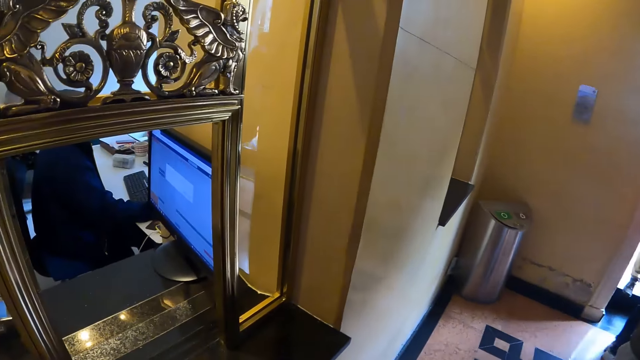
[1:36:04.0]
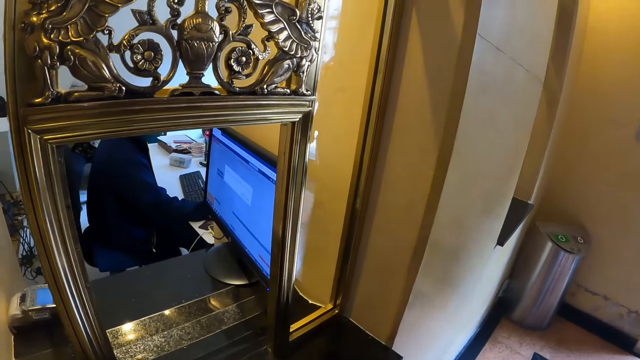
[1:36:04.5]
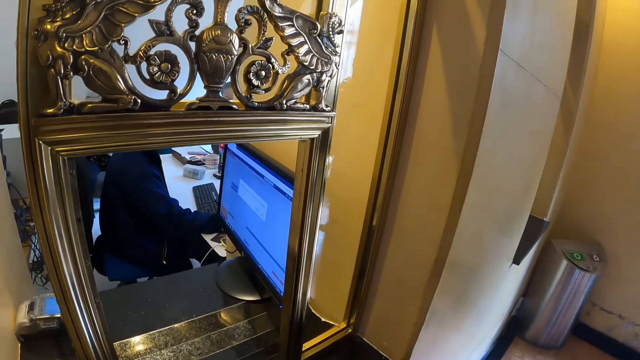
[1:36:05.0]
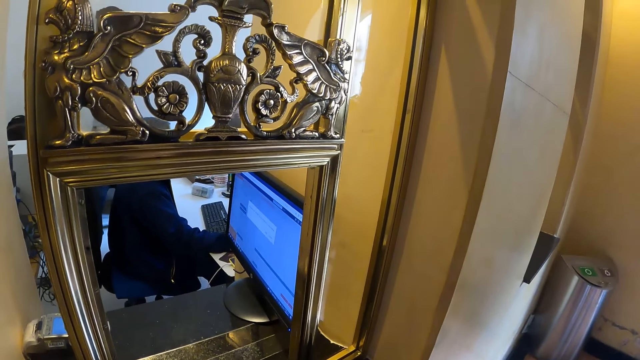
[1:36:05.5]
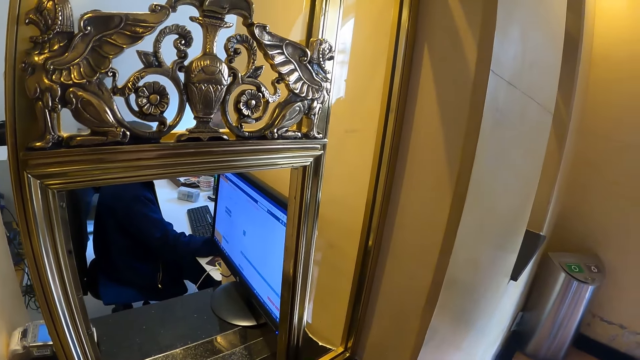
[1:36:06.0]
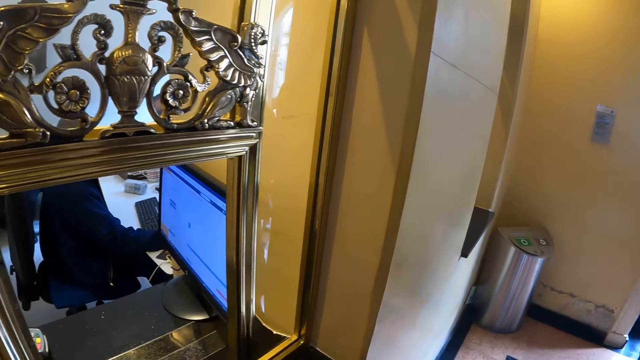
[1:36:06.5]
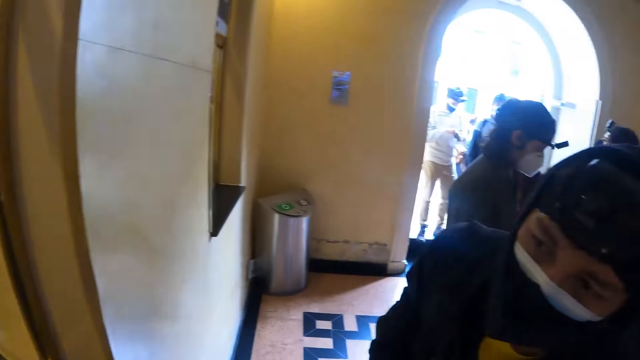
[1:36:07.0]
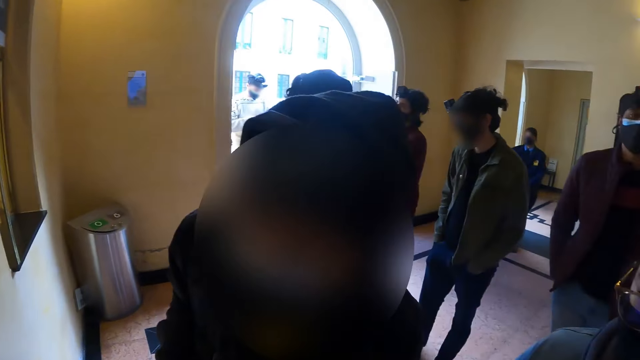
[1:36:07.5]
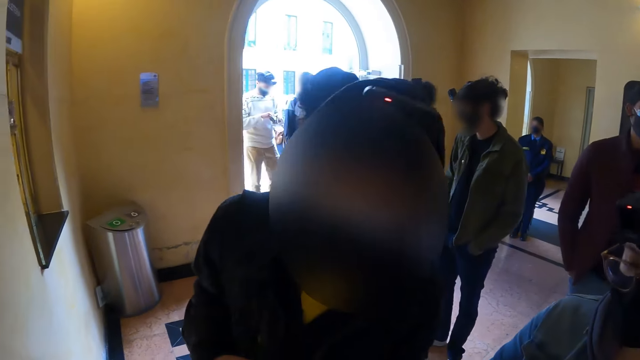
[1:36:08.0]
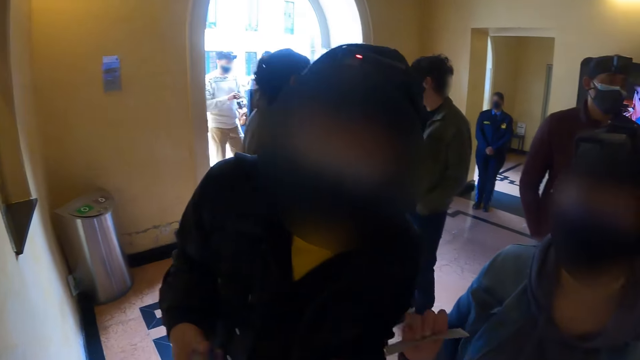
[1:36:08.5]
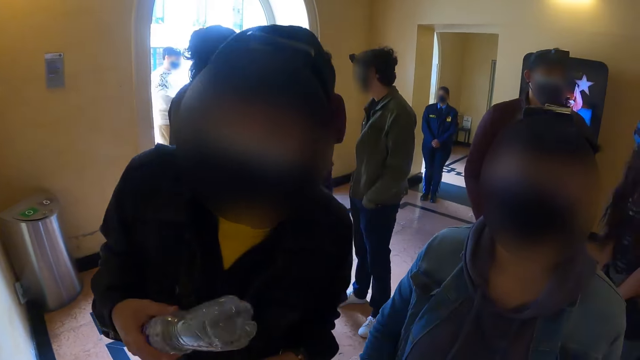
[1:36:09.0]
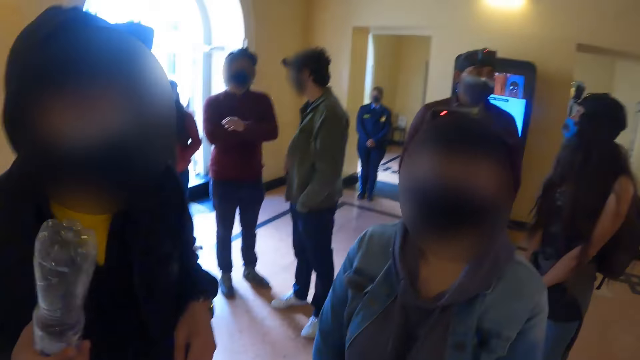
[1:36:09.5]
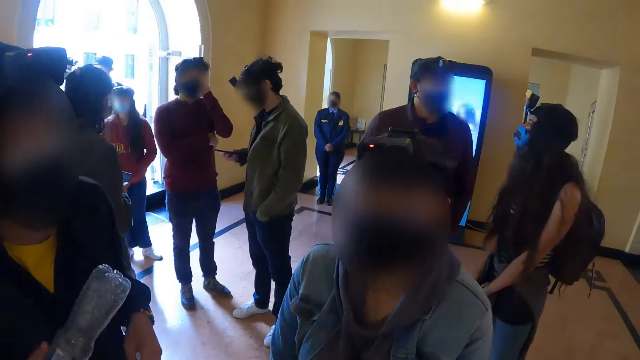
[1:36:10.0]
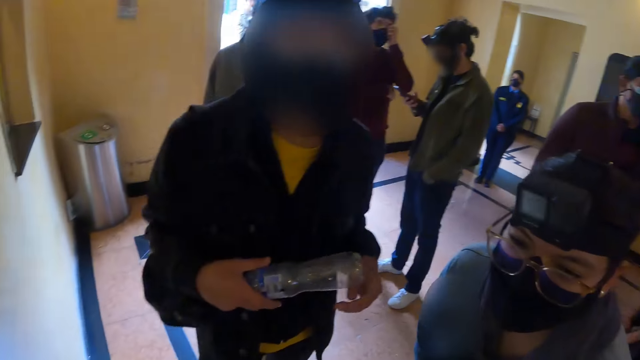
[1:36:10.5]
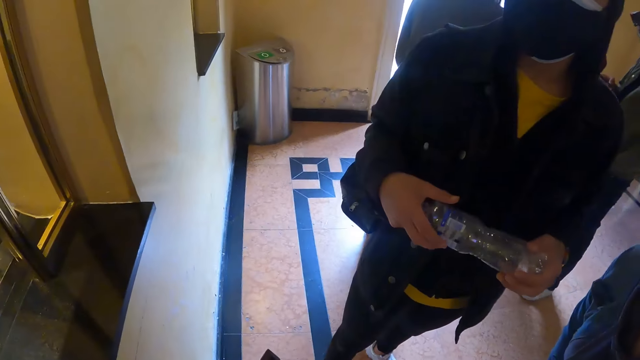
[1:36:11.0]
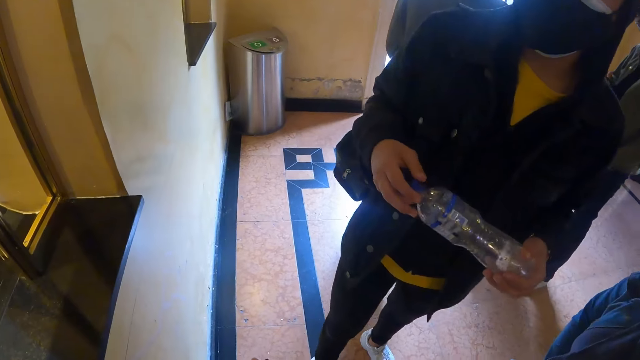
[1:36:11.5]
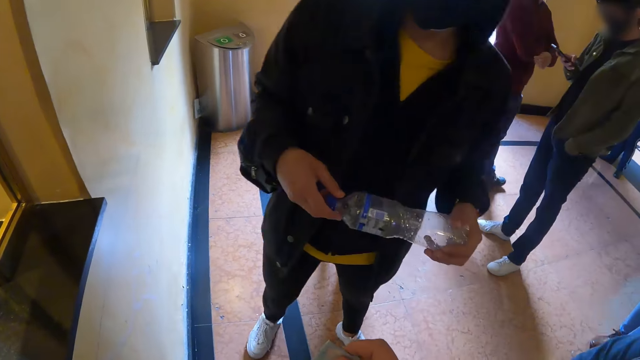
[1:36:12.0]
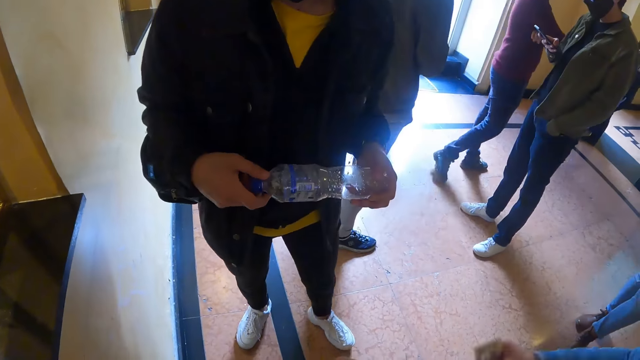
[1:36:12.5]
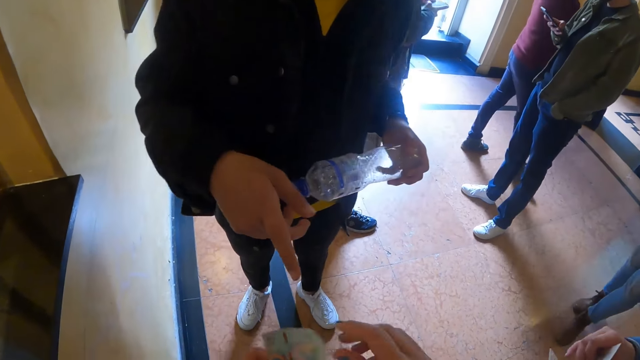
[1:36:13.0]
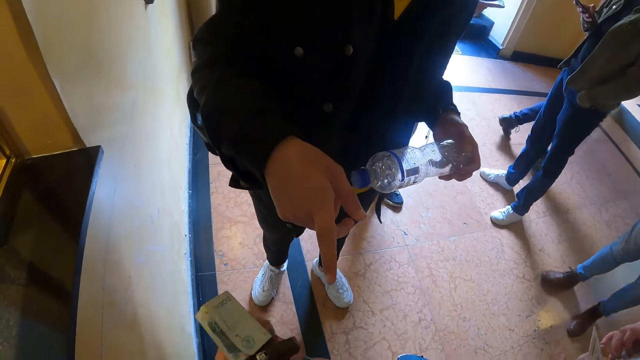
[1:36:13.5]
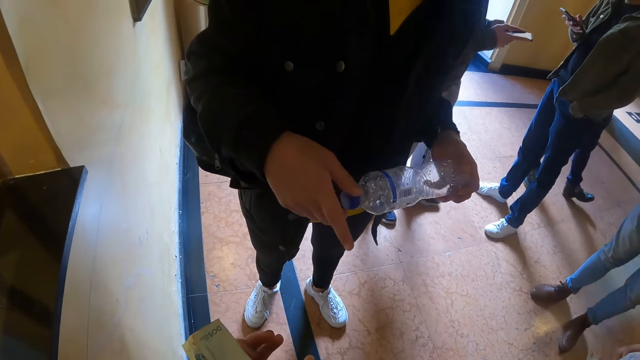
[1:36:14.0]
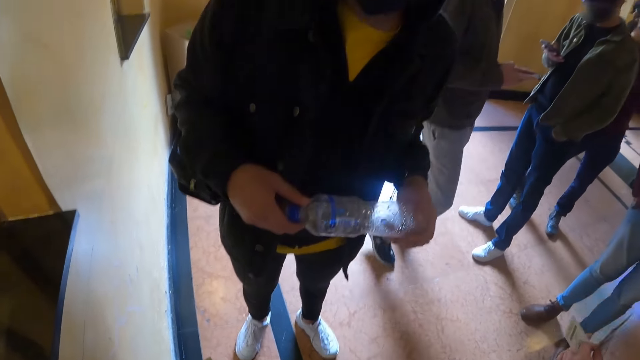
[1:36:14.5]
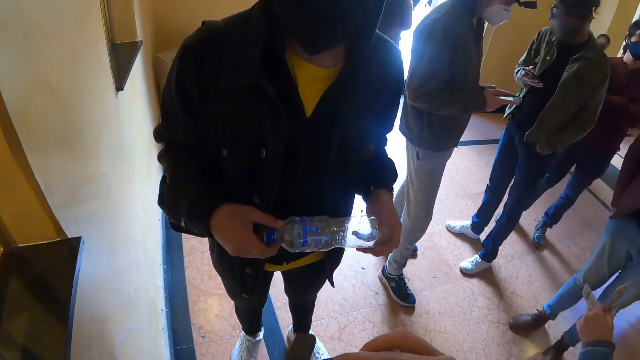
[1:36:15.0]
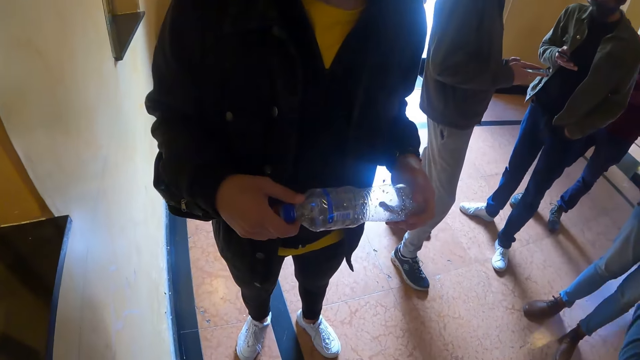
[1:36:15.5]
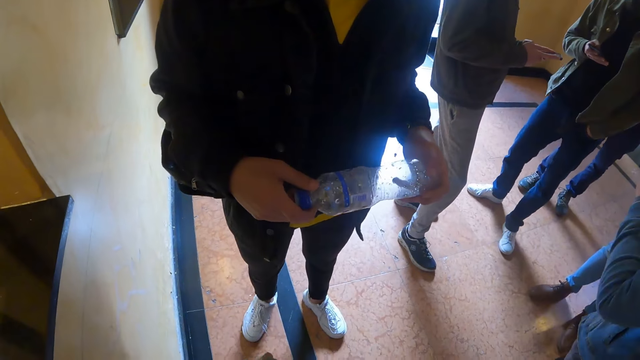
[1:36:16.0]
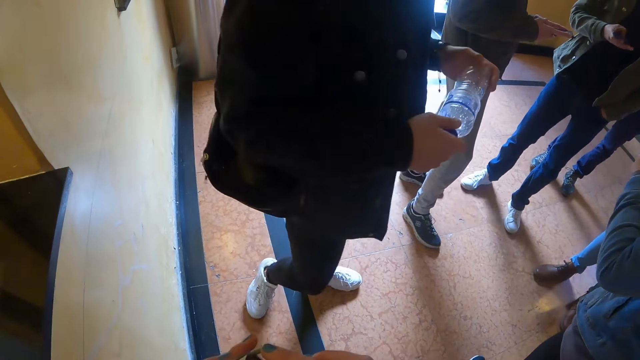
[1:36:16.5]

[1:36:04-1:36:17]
The camera wearer turns towards the counter. A woman operates the computer. The camera wearer turns towards another woman. A man interacts with the camera wearer and the second woman. A third woman interacts with another man. The camera wearer converses with a woman. She removes money from her wallet. The first man points at the camera wearer's wallet. The camera wearer counts cash on her hands. The first man holds a bottle with both his hands. The camera wearer removes money from her wallet.

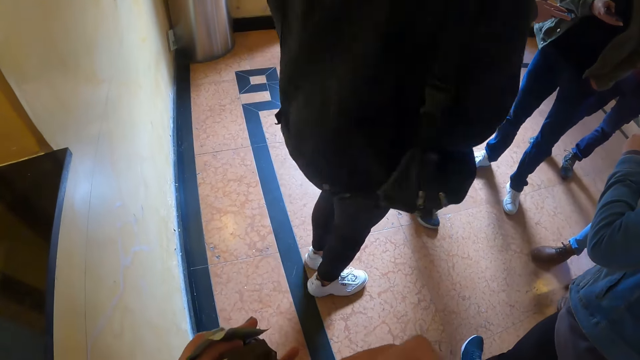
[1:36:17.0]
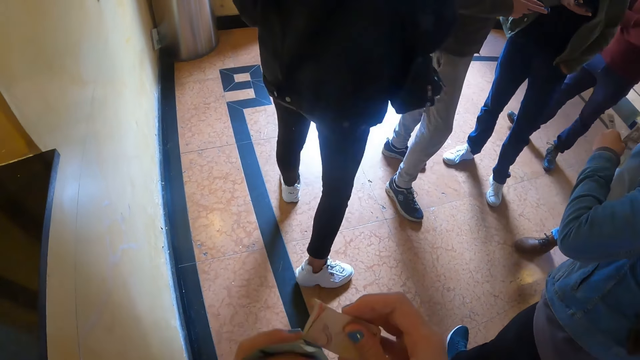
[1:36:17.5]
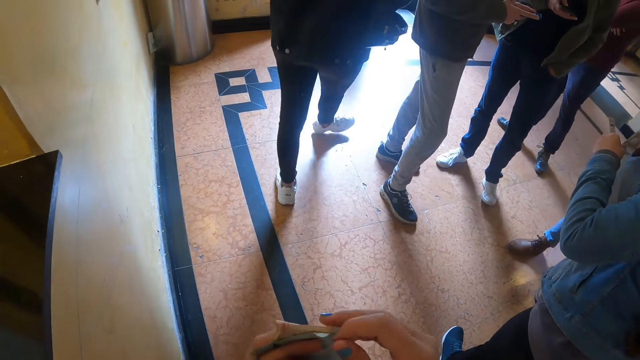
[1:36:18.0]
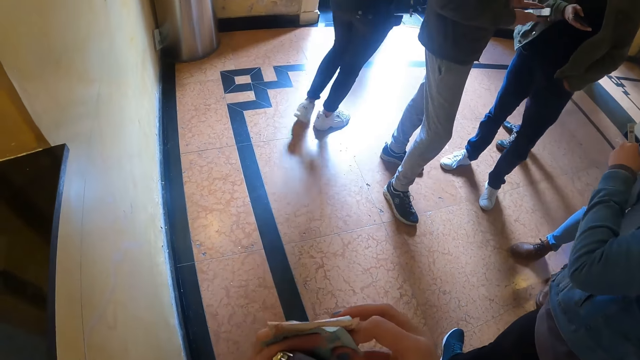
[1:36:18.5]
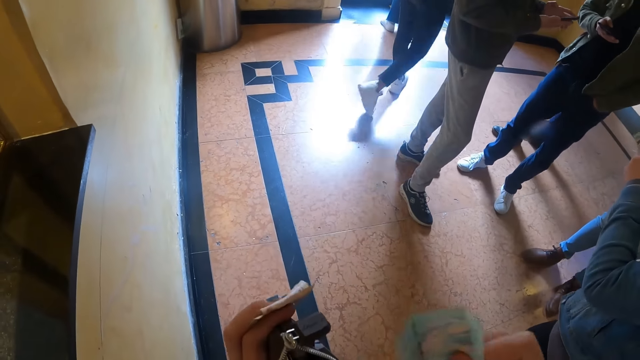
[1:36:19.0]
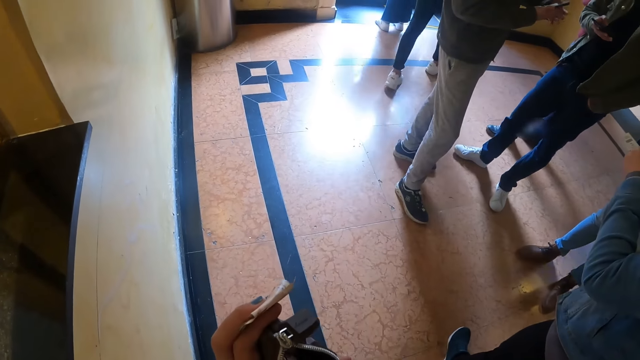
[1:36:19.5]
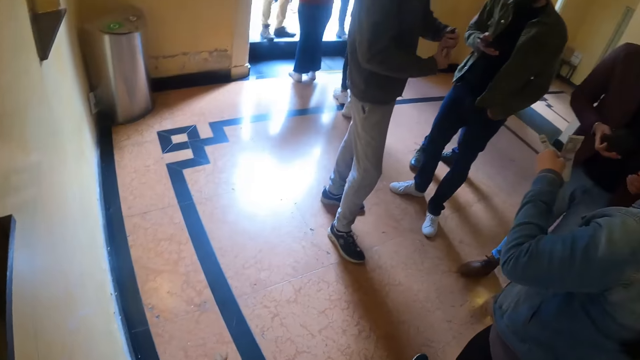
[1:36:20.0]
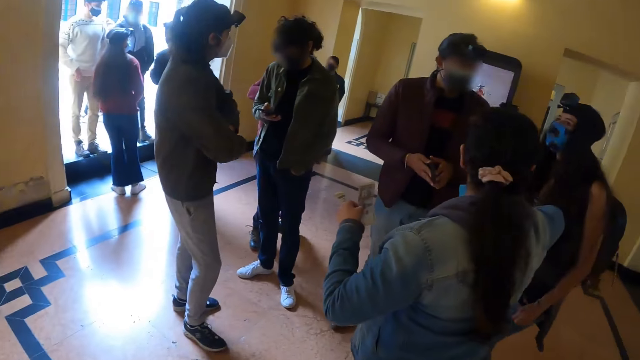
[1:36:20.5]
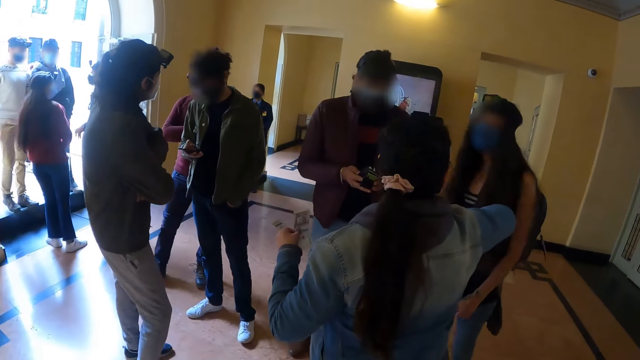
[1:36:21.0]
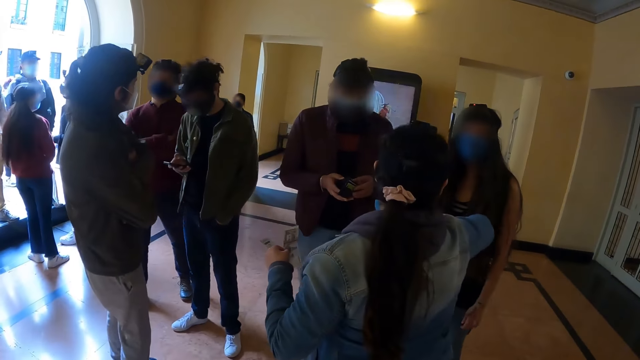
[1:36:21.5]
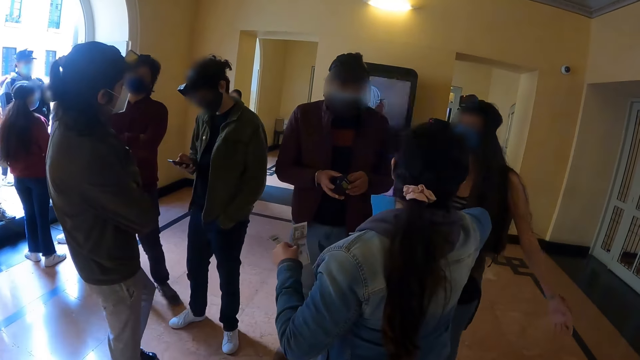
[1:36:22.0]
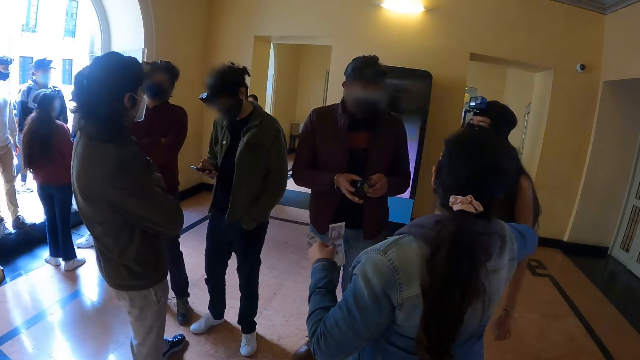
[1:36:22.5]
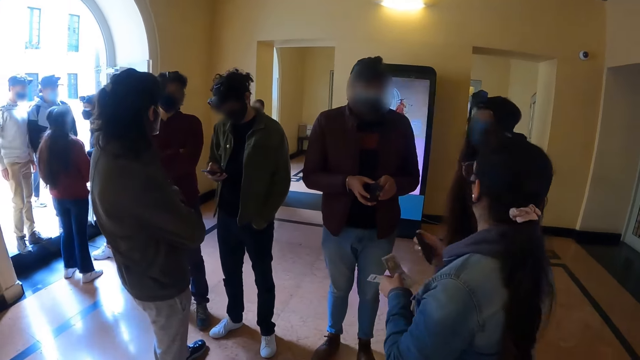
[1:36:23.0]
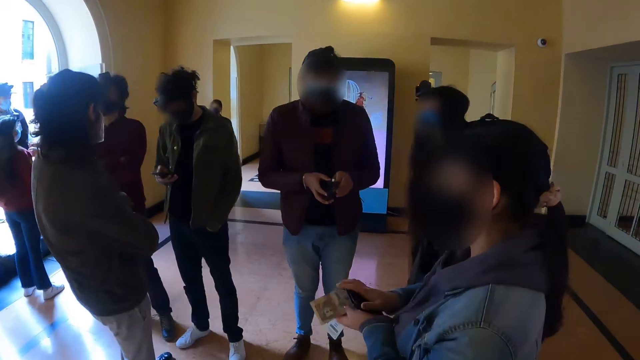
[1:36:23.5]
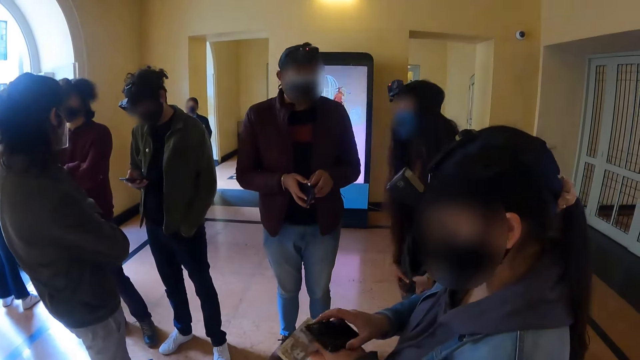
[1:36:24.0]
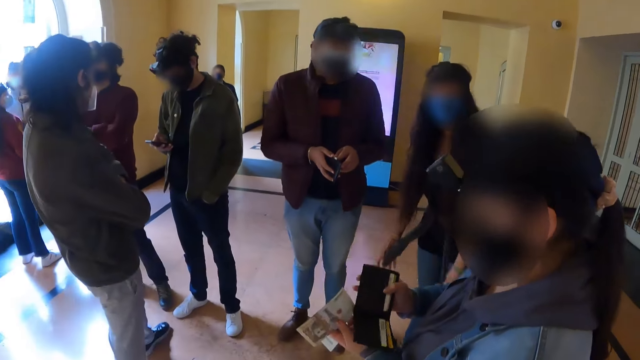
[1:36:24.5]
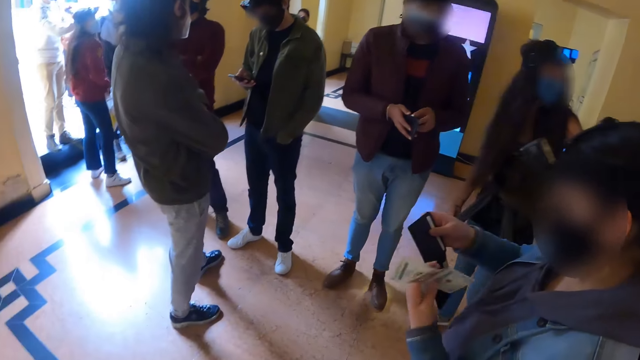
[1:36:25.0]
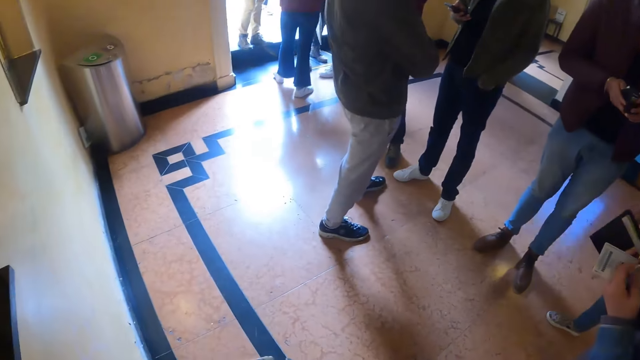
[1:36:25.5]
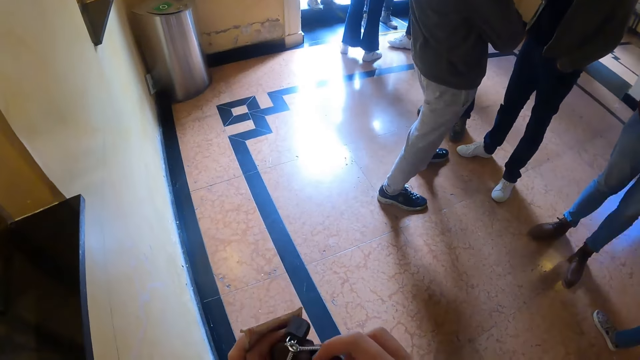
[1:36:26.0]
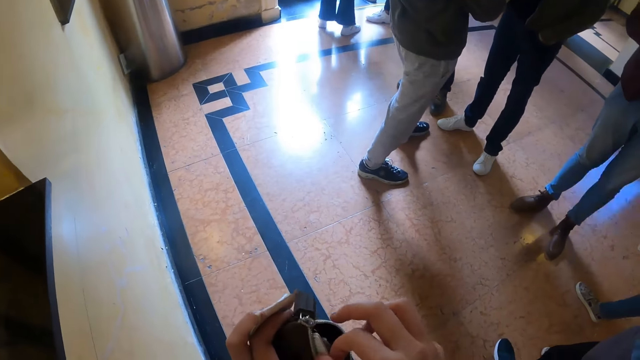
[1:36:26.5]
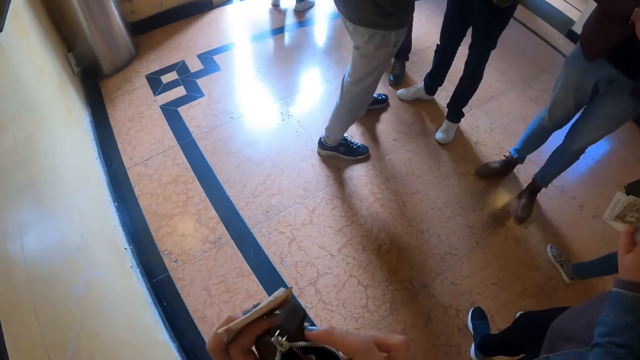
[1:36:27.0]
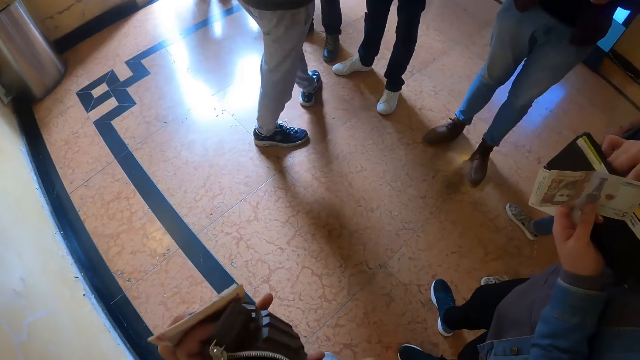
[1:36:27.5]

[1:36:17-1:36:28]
A man walks towards the door. The camera wearer places the money in her left hand. She removes the money from her left hand with her right hand, and places the money in her wallet. She turns towards a woman. The woman interacts with another woman and a man. The other woman holds her wallet with both her hands, looks at her purse, opens her wallet, and places her wallet in her left hand. The camera wearer searches her wallet.
